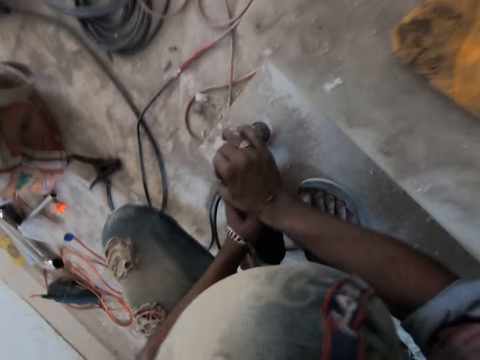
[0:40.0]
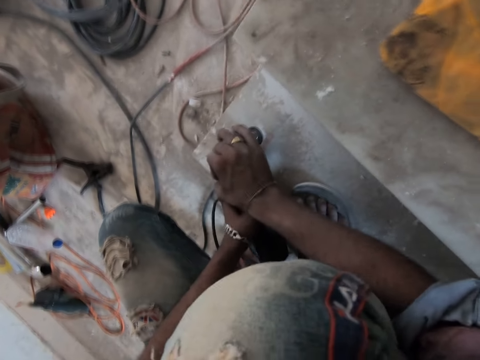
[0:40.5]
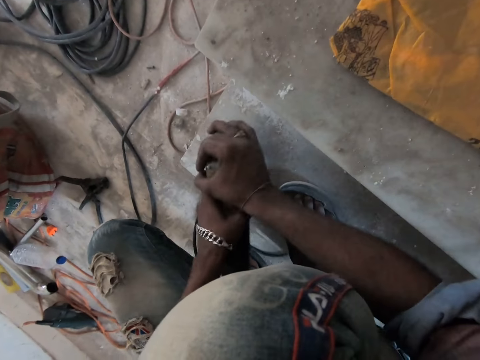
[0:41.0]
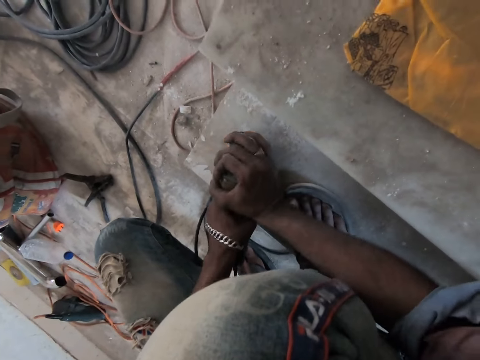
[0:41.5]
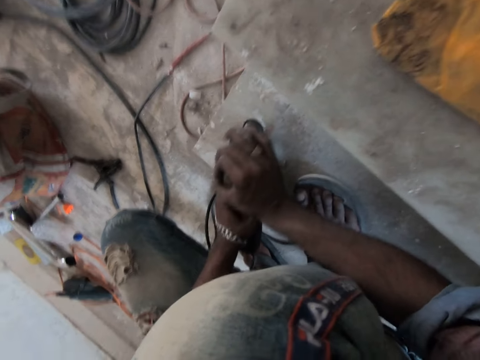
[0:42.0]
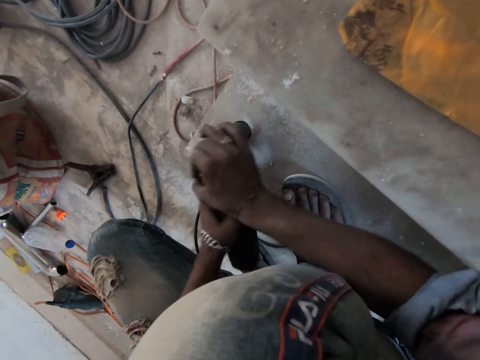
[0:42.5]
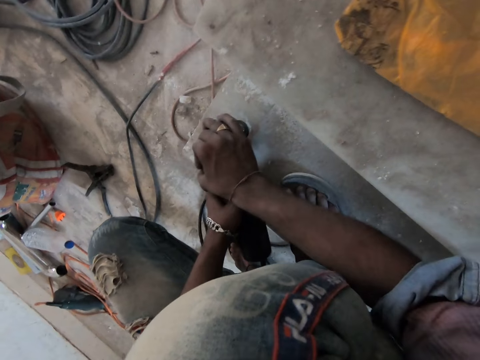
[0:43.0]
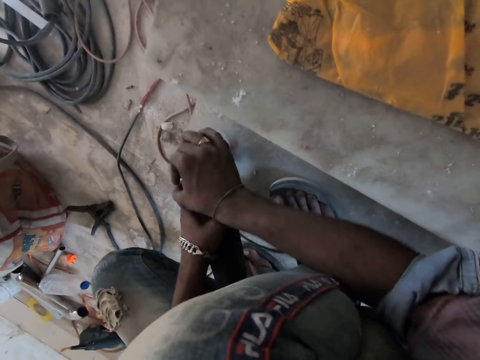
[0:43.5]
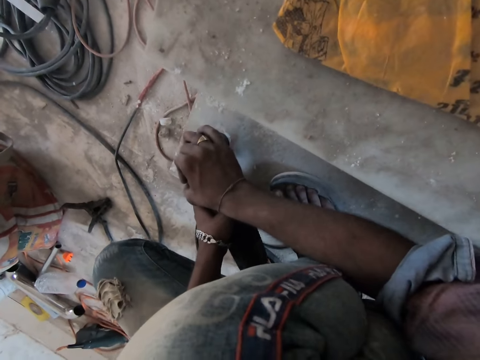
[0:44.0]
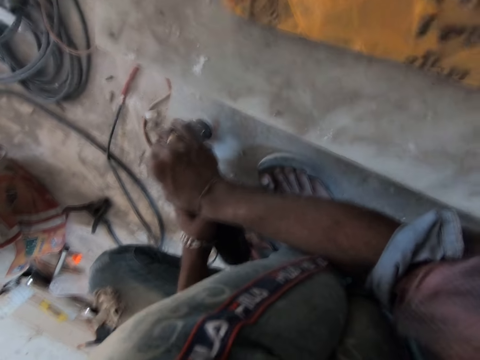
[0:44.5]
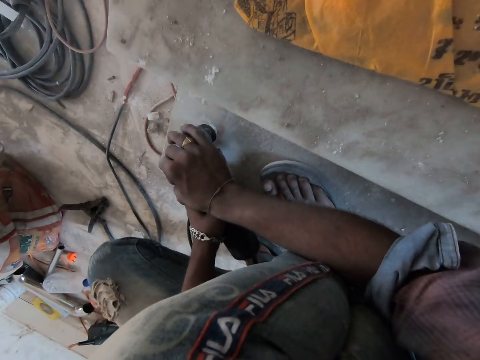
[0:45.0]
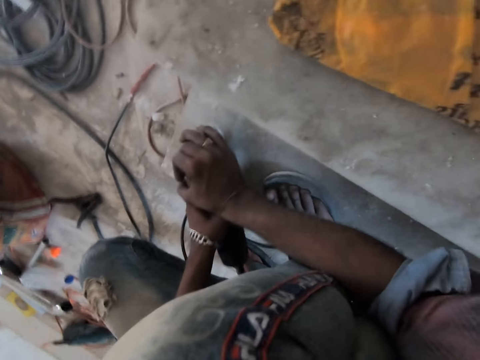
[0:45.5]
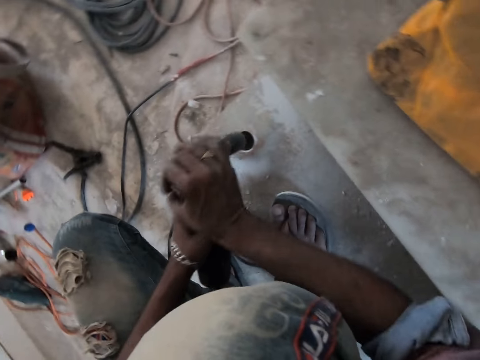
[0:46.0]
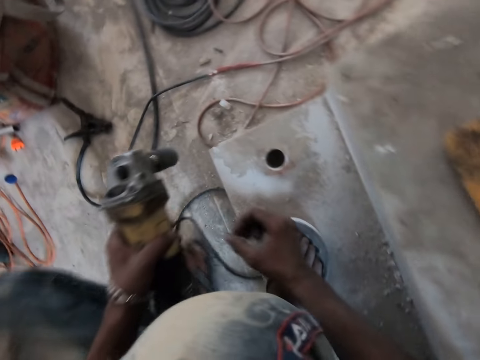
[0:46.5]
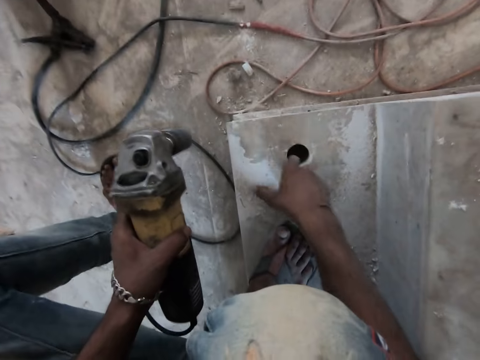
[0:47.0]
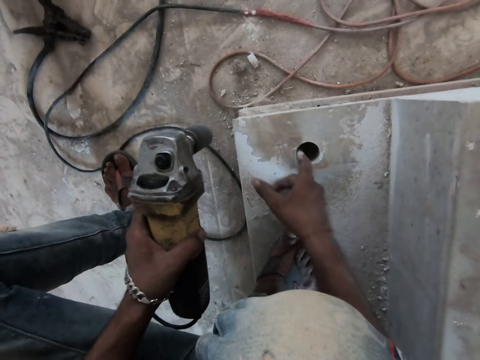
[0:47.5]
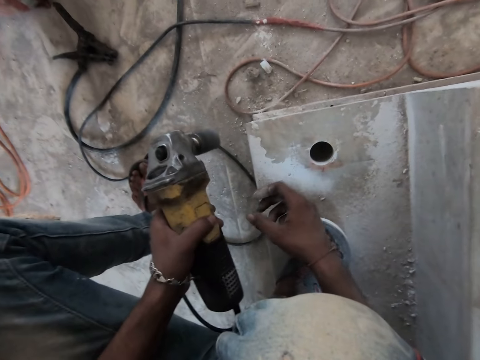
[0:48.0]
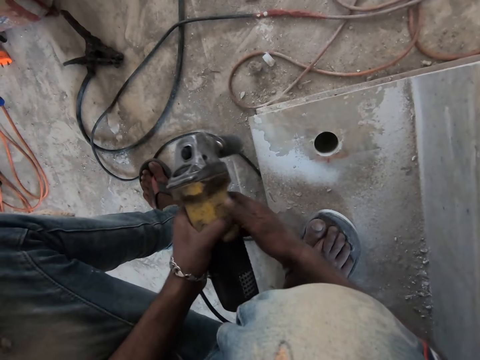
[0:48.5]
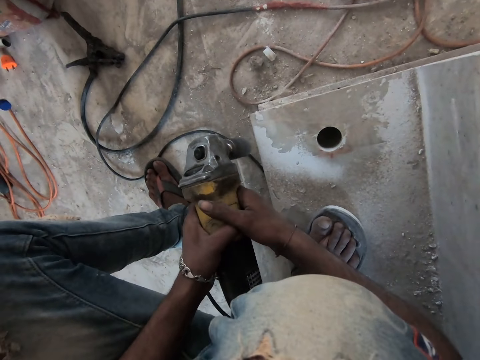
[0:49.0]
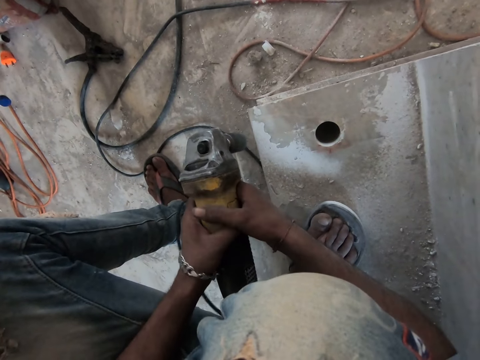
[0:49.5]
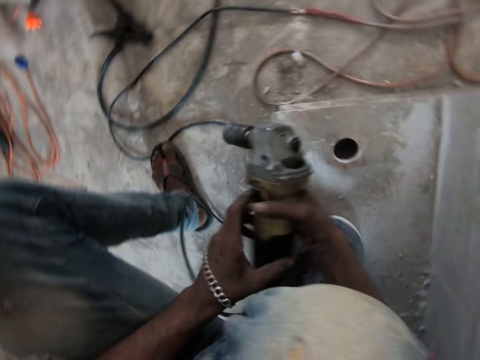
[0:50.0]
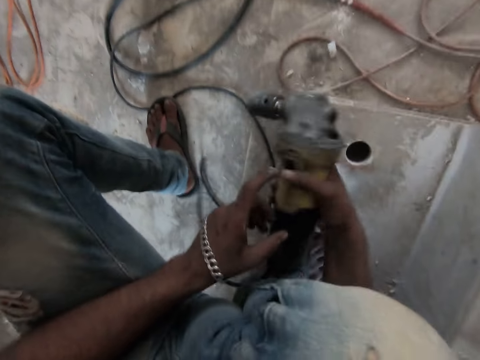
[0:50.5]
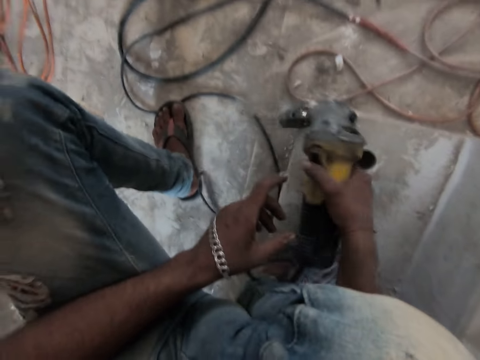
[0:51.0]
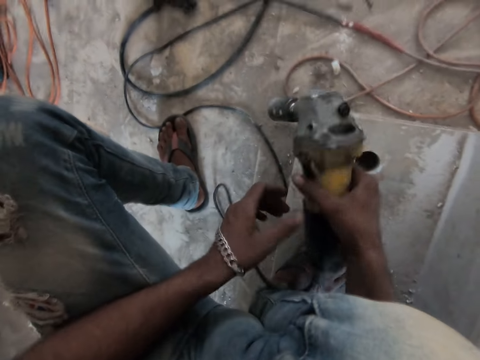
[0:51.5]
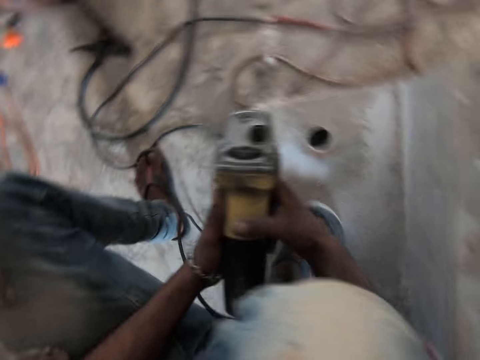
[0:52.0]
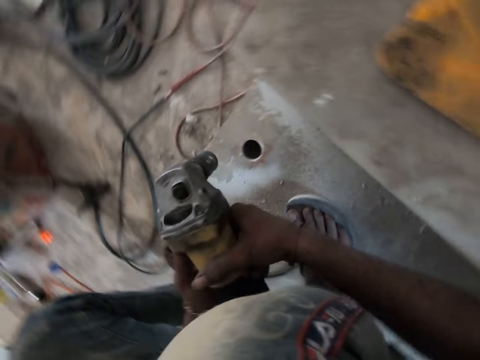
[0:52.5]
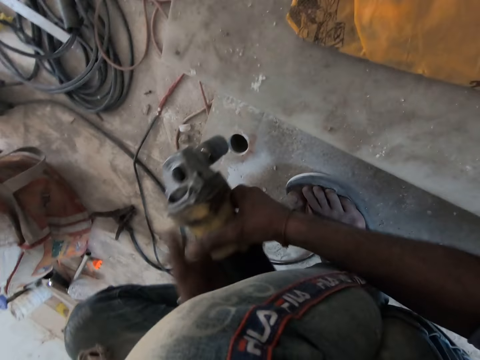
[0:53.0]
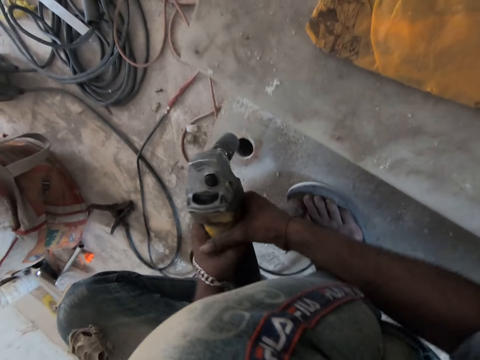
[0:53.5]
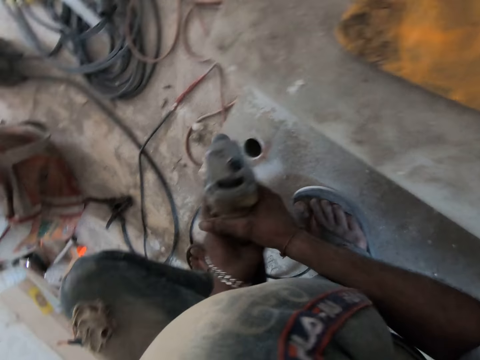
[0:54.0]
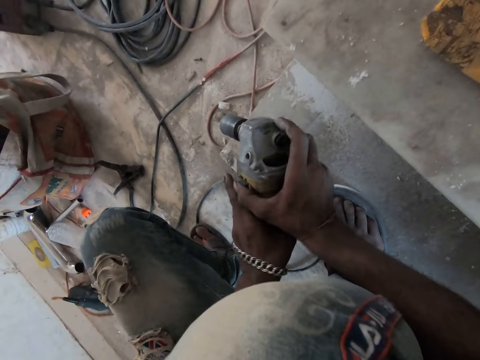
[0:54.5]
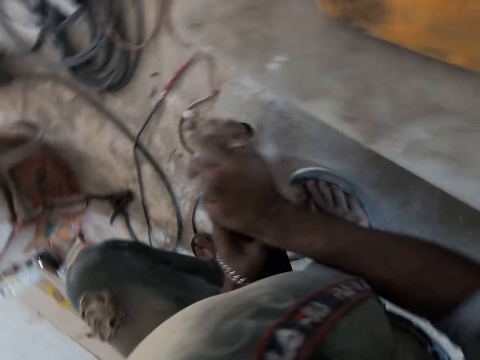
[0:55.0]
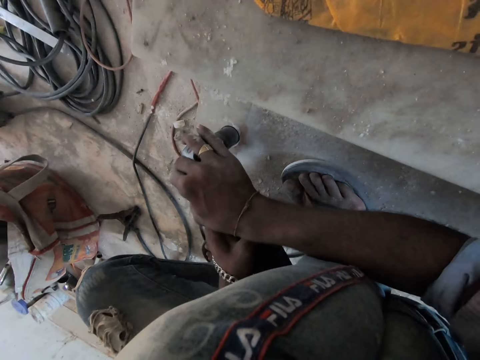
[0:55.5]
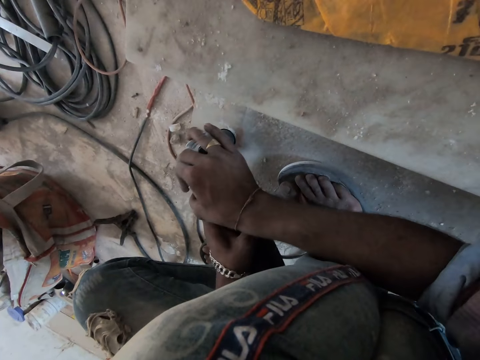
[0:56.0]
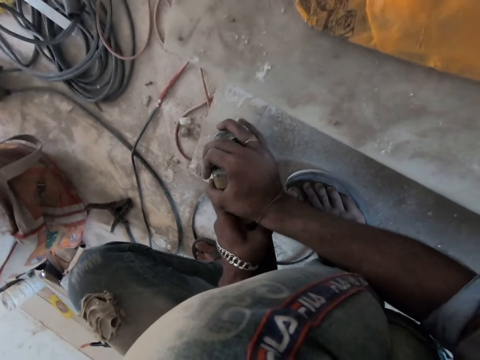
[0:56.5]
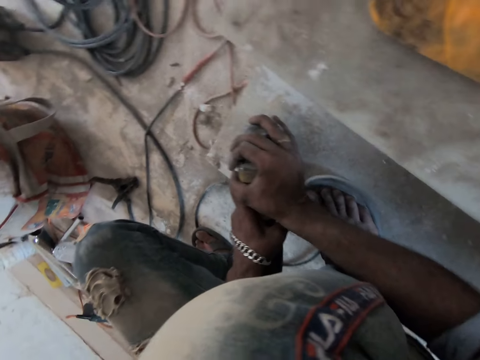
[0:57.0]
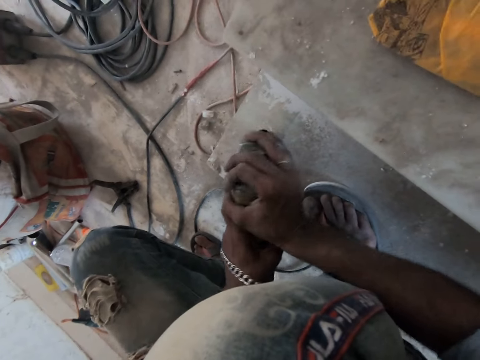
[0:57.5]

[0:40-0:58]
The camera wearer removes the rotary hammer drill or drilling machine from the hole in the stair with both hands. He holds the rotary hammer drill in his left hand. He stops drilling and moves the drilling machine. He puts his right index finger into the hole on the stair. He moves the right hand. He turns off the rotary hammer drill in his left hand with his right hand. He holds the drilling machine with both hands. He holds the rotary hammer drill in his right hand. He hits the rotary hammer drill in his right hand on the stair. He turns on the rotary hammer drill in his right hand with his left hand. He holds the rotary hammer drill with both hands. He drills the hole on the stair with the rotary hammer drill in both hands.

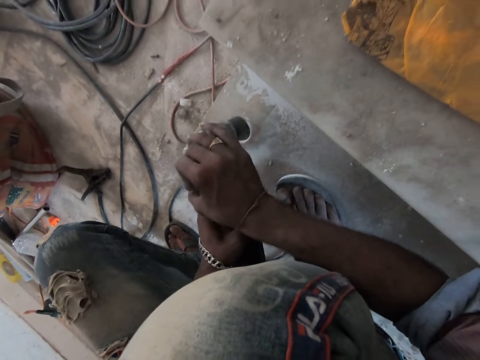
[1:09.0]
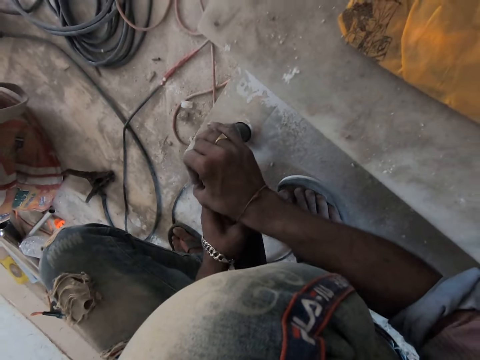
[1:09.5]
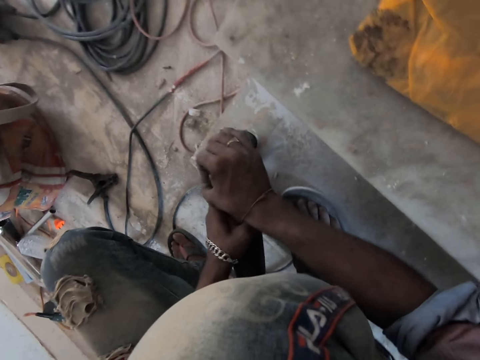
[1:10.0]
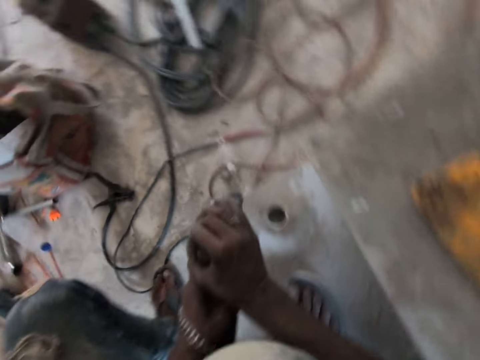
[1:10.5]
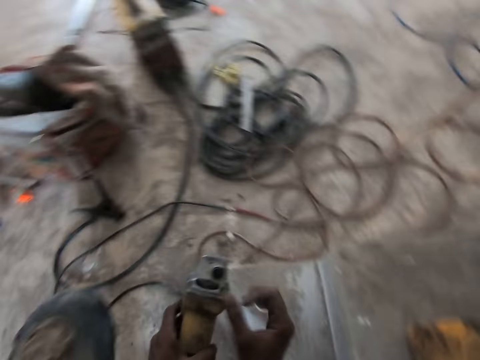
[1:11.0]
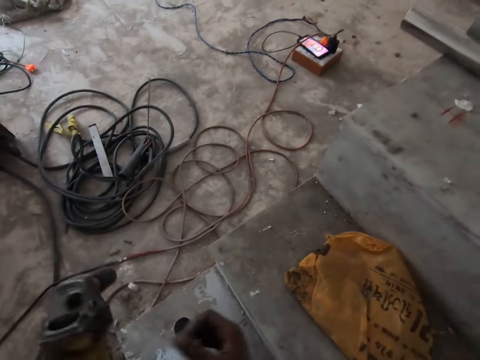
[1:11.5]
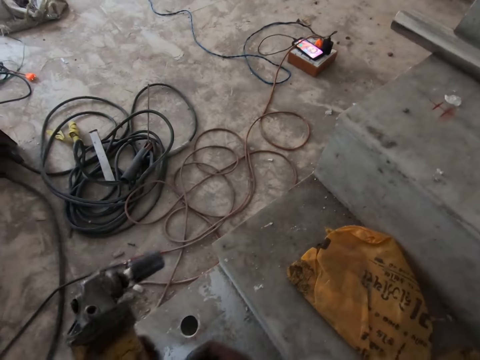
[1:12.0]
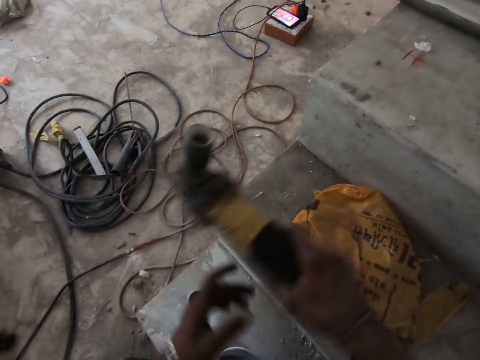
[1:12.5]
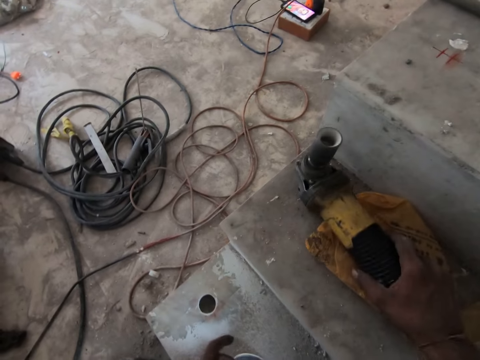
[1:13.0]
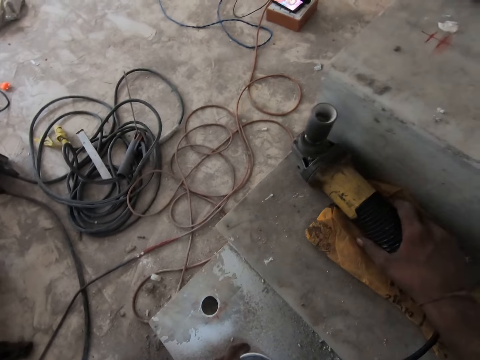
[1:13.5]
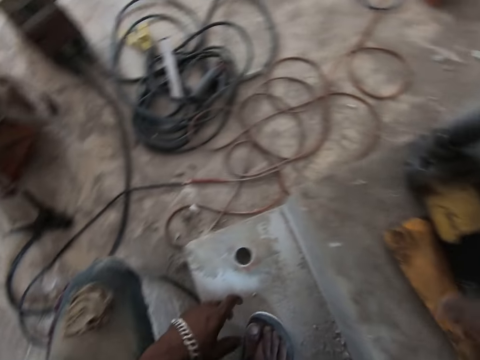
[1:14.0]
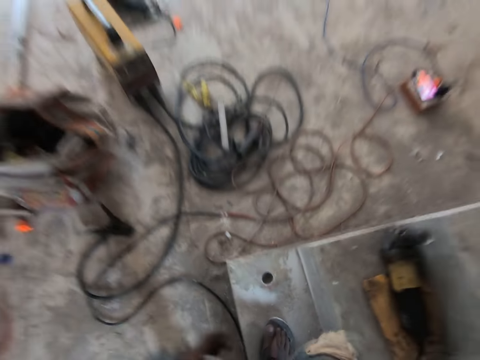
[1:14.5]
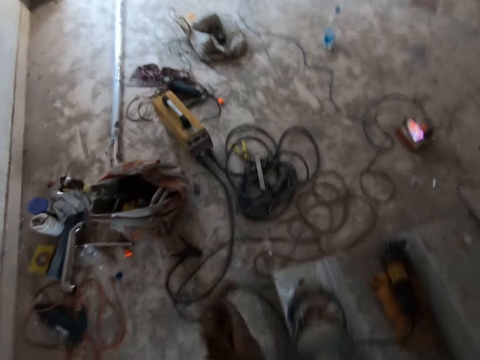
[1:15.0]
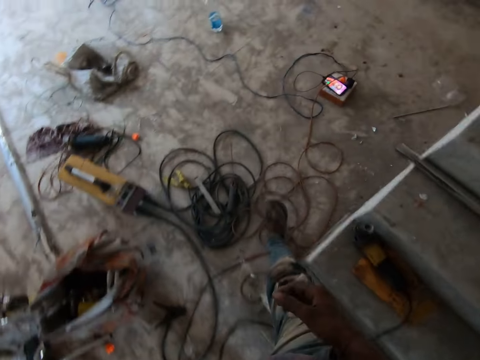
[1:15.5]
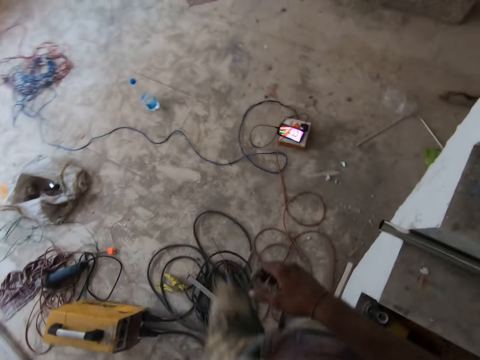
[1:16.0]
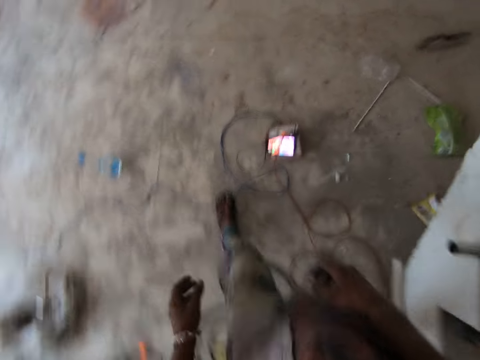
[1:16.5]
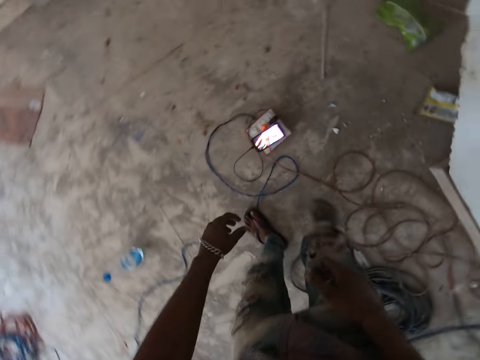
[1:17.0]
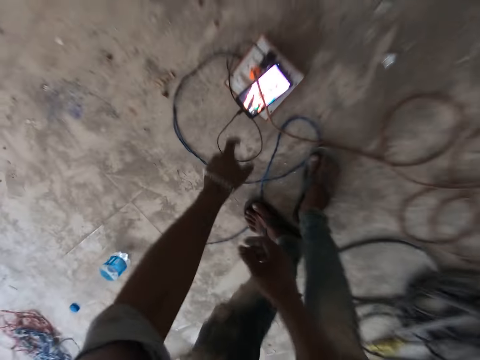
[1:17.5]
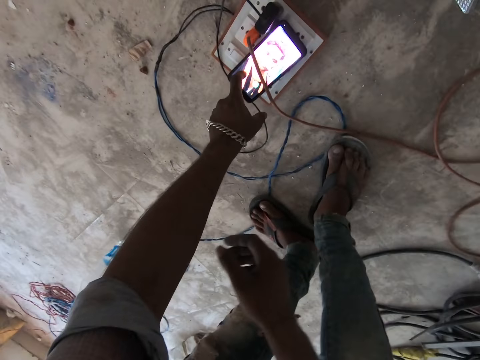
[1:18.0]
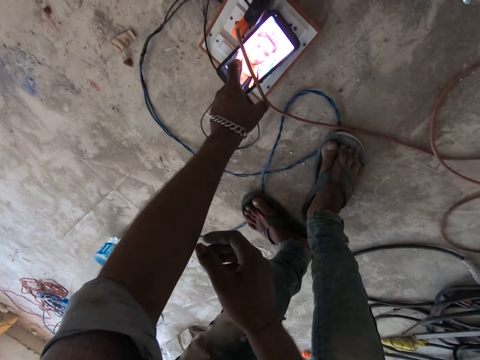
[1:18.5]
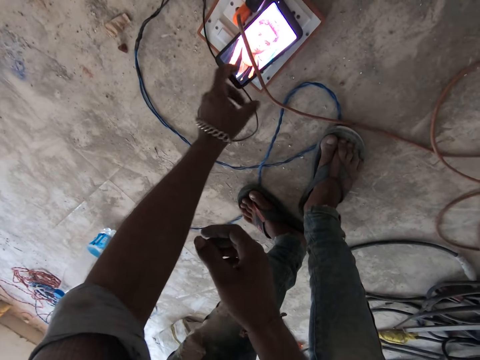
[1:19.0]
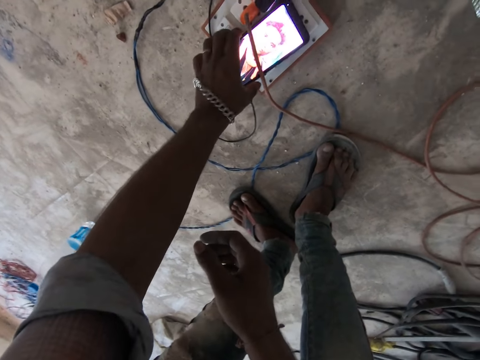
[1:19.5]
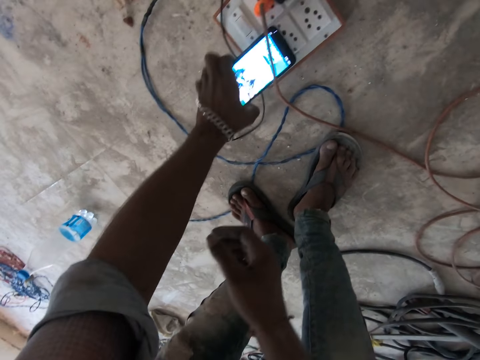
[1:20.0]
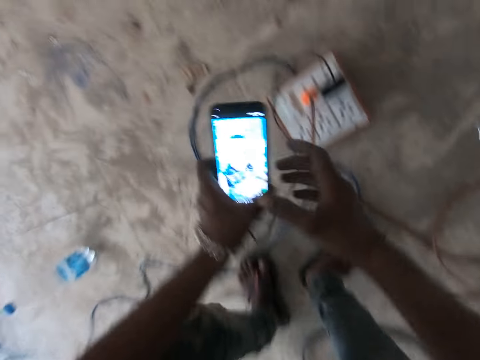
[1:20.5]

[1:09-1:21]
The camera wearer removes the rotary hammer drill or drilling machine from the hole in the stair with both hands. He holds the rotary hammer drill in his left hand. He stops drilling. He passes the rotary hammer drill in his left hand to his right hand. He moves the drilling machine. He places the rotary hammer drill in his right hand on a bag on a stair. He looks around. He claps his hands. He walks towards a socket box on a floor. He operates a phone on the socket box on the floor with his left hand. He takes the phone from the socket box on the floor with his left hand. He holds the phone in both hands.
